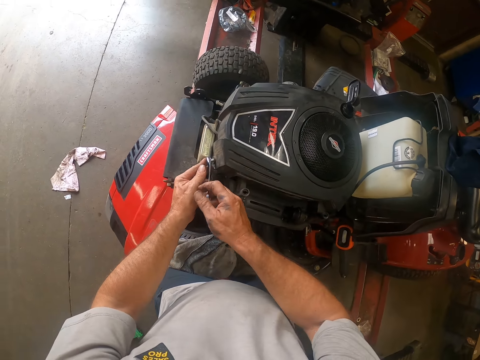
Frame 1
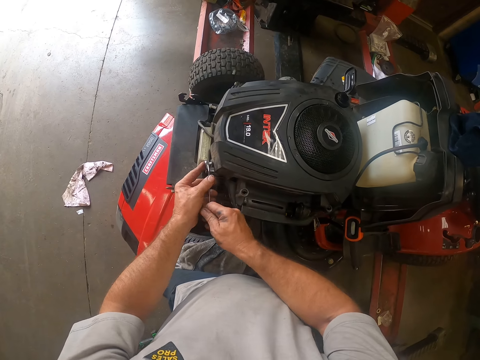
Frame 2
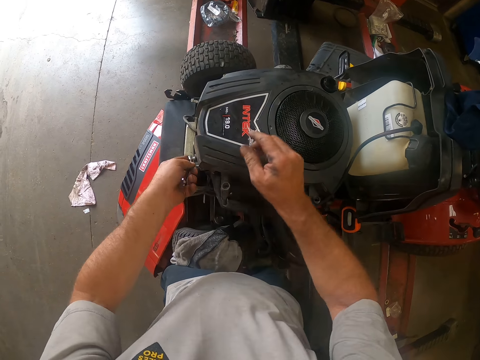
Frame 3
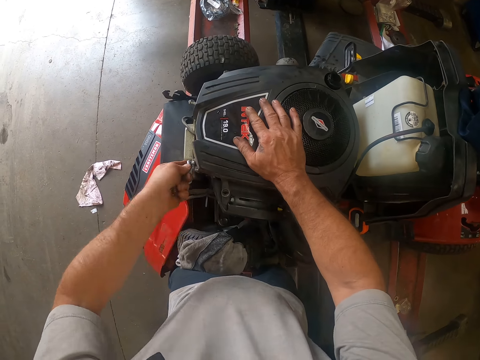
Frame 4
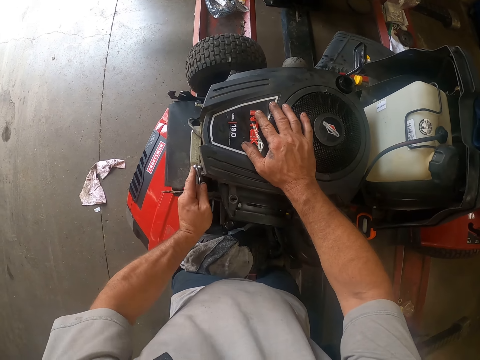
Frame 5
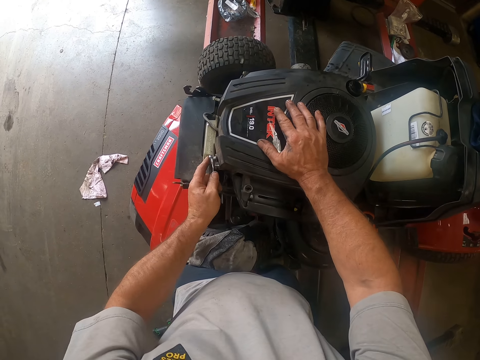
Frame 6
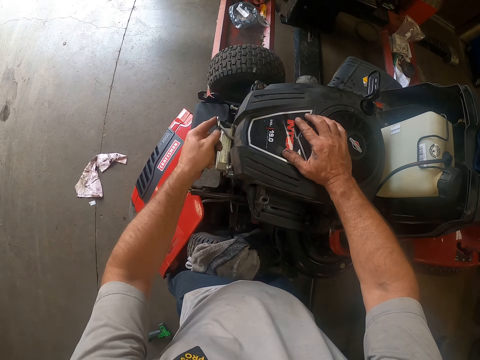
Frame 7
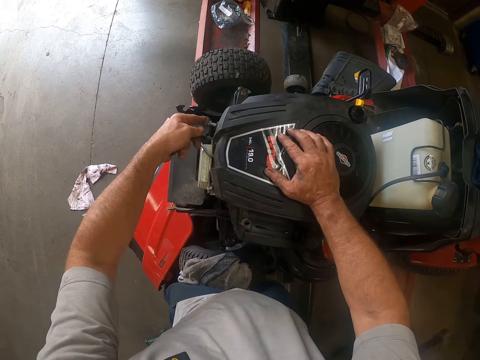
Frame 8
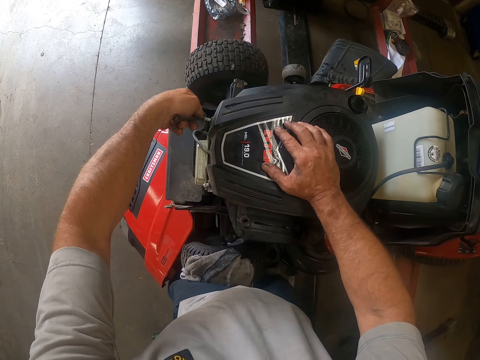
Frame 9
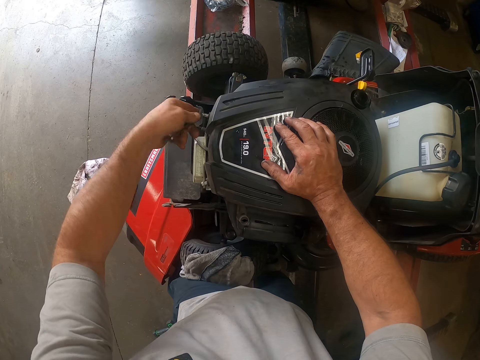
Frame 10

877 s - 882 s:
The camera wearer tightens the lawn mower spark plug.

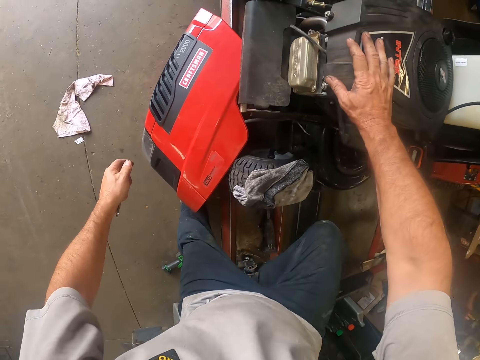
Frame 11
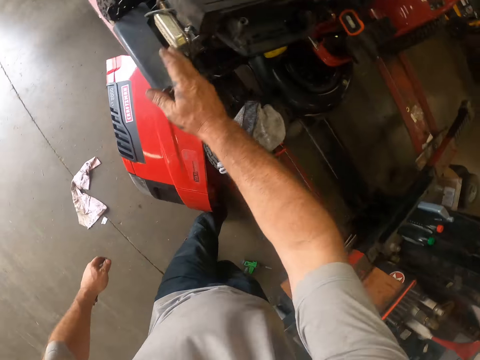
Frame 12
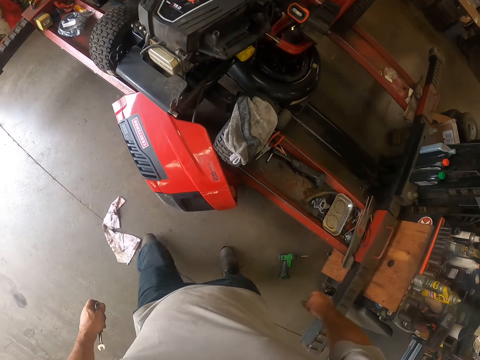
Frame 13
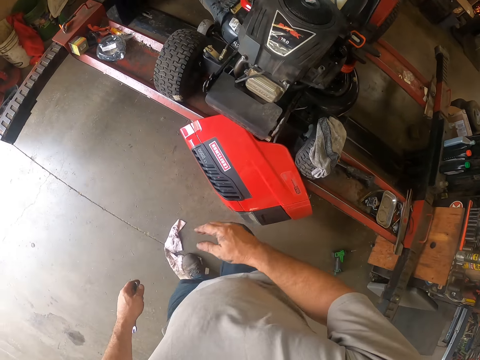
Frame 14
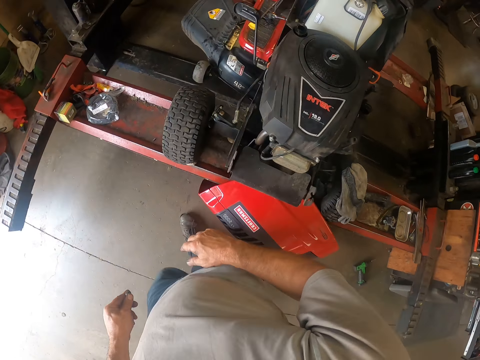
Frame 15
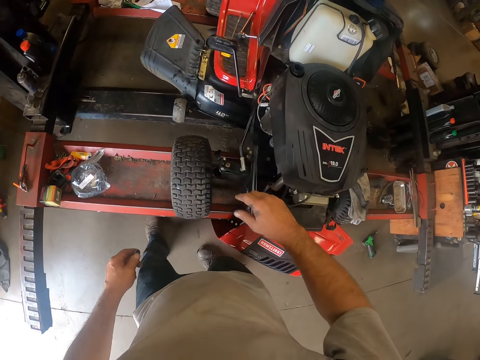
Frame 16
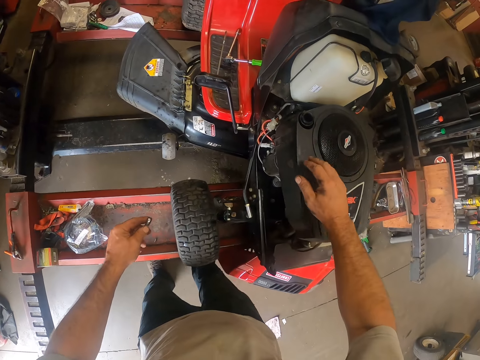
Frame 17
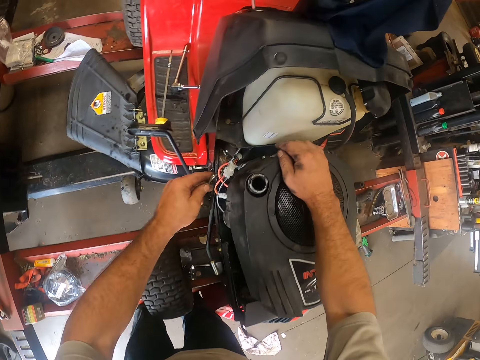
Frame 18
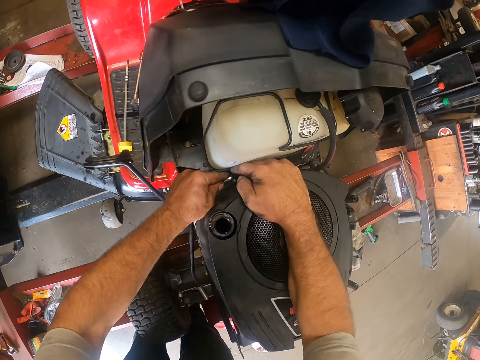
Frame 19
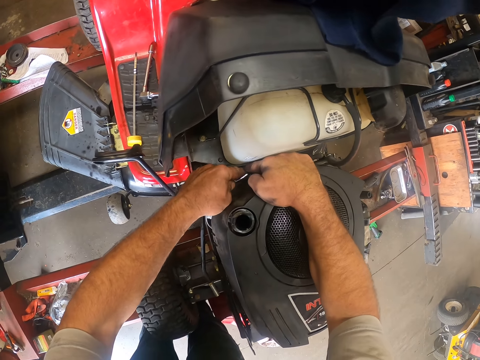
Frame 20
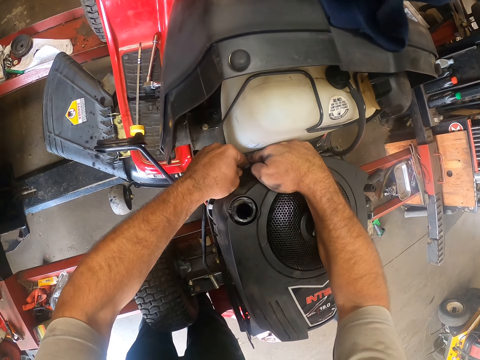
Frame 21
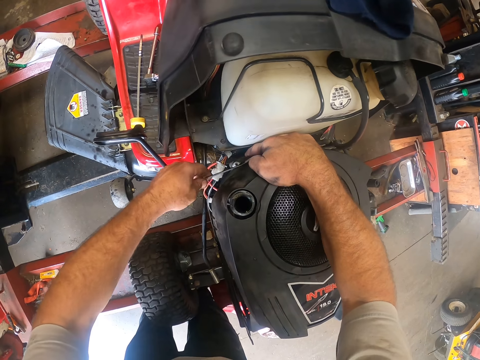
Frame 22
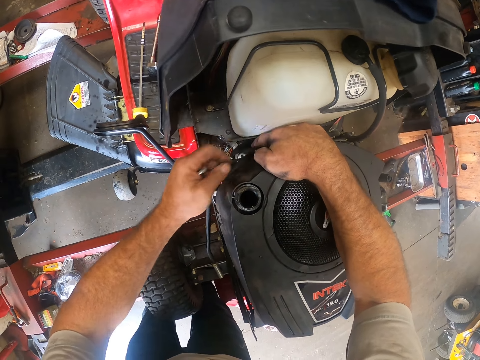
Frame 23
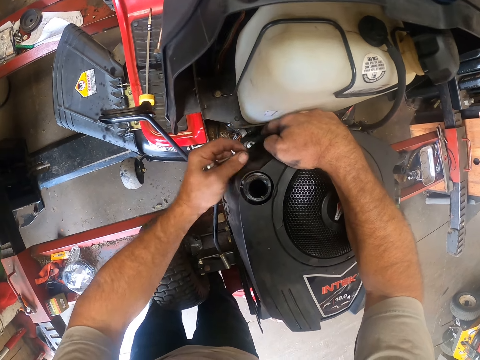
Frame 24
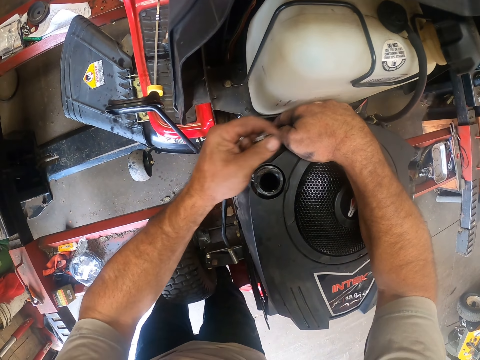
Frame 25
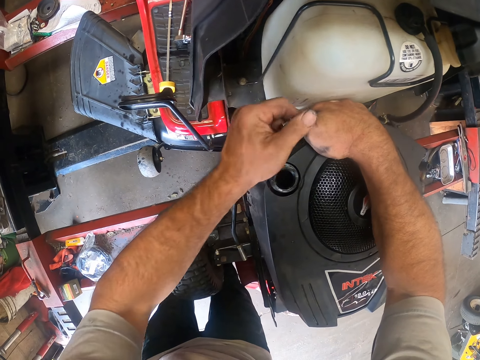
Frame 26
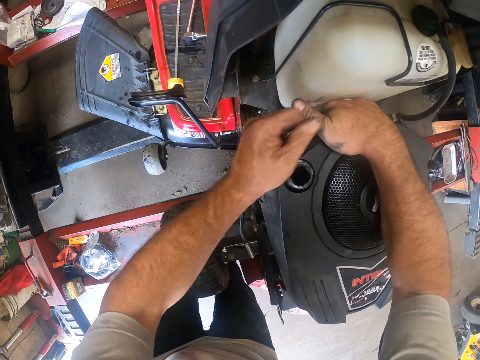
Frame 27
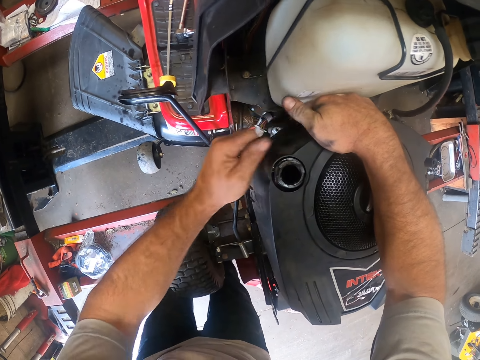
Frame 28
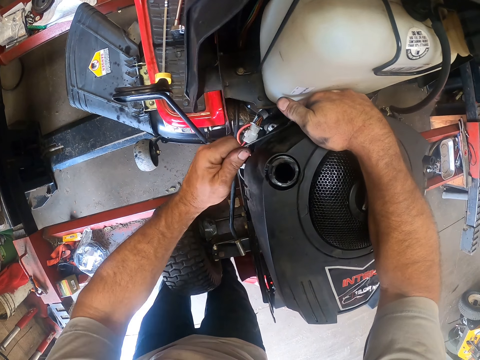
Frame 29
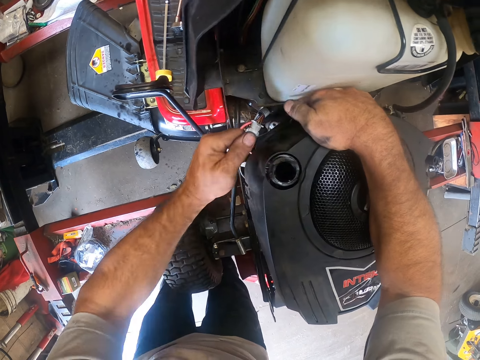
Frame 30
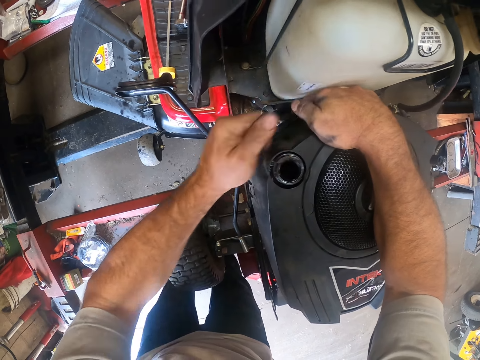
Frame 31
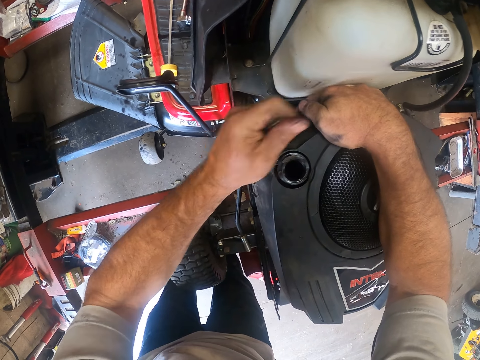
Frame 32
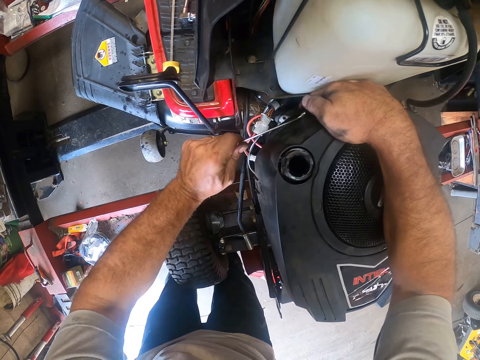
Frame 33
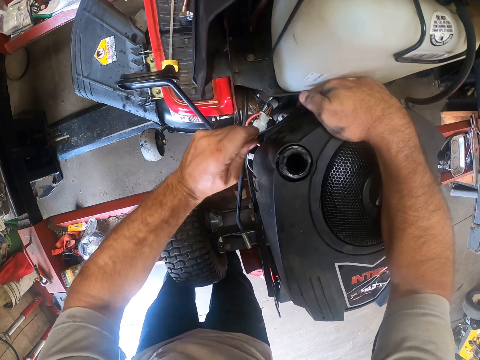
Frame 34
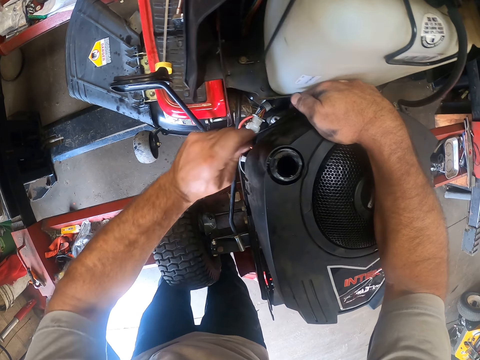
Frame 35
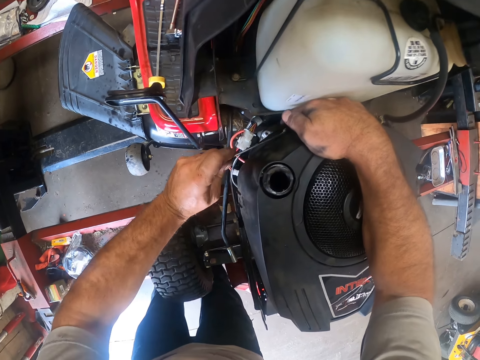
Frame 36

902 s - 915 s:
The camera wearer walks around the lawn mower. He inserts a screw into the lawn mower with the spanner in his hands.

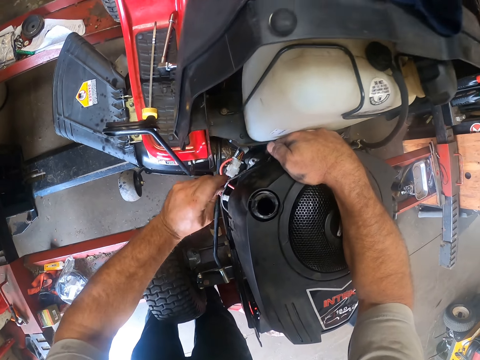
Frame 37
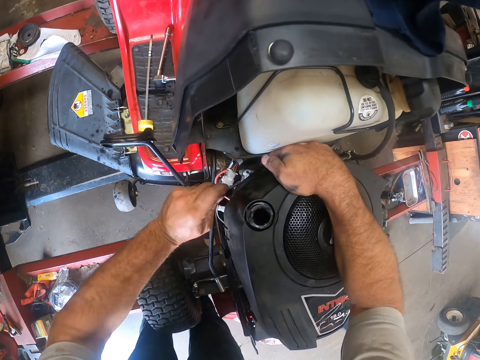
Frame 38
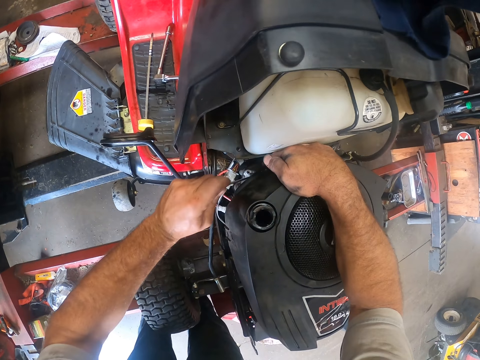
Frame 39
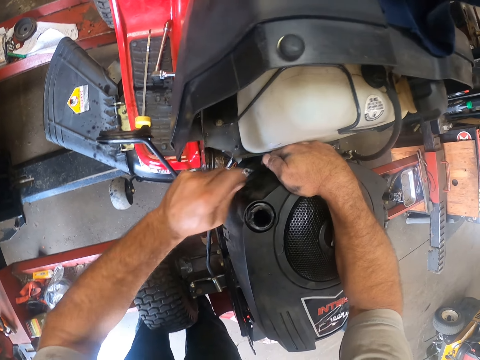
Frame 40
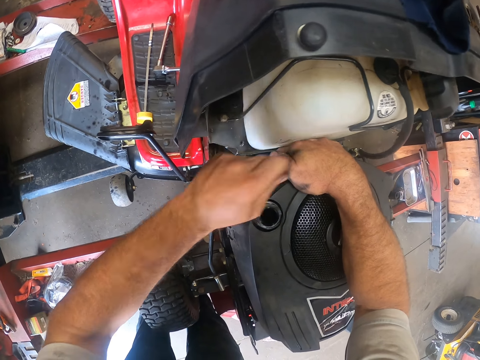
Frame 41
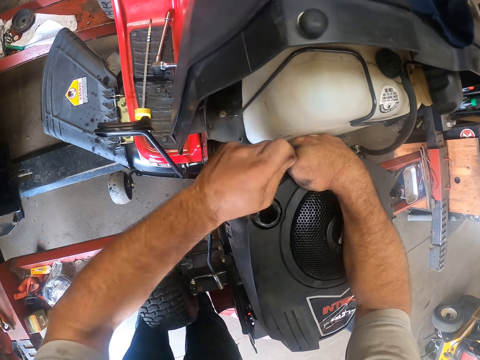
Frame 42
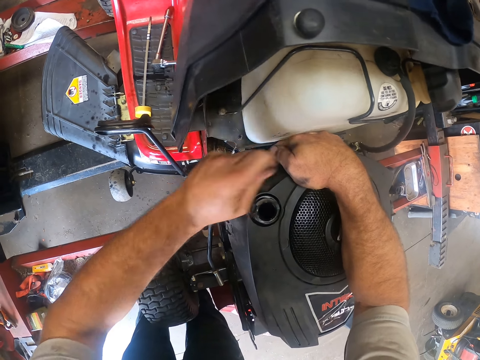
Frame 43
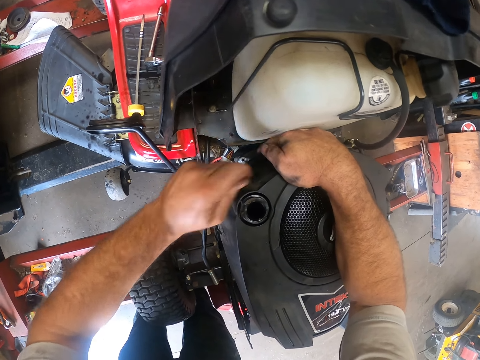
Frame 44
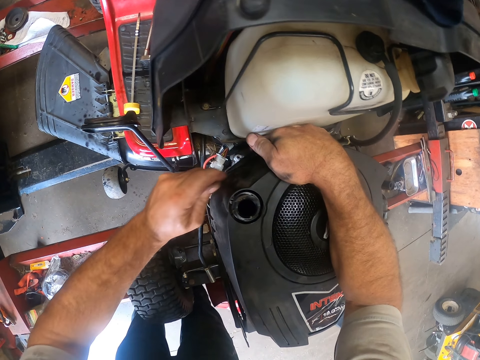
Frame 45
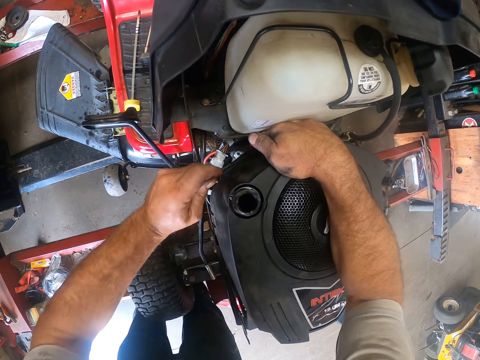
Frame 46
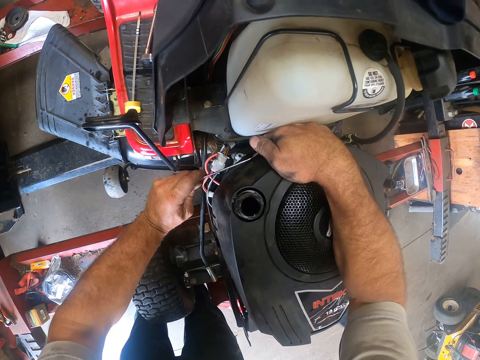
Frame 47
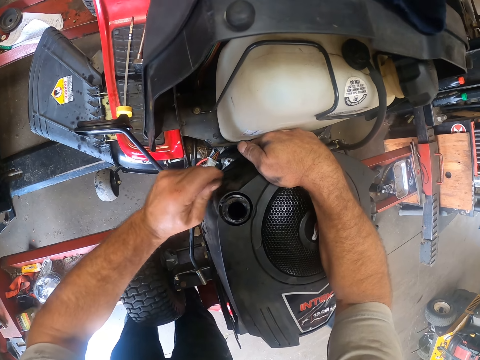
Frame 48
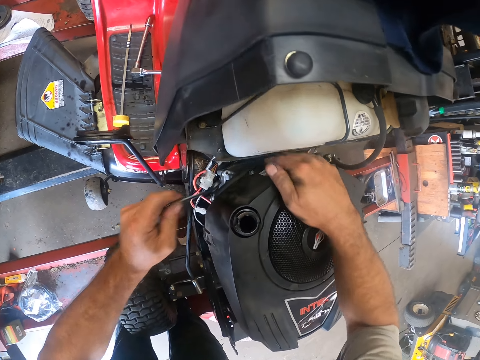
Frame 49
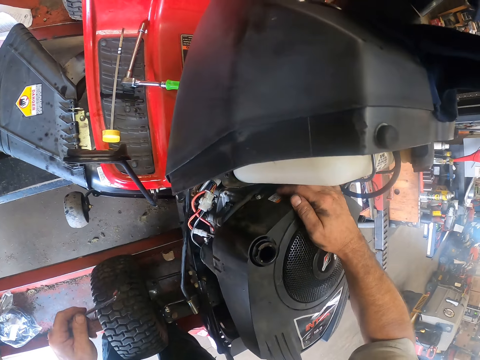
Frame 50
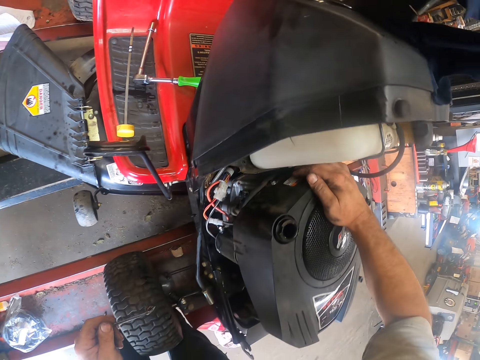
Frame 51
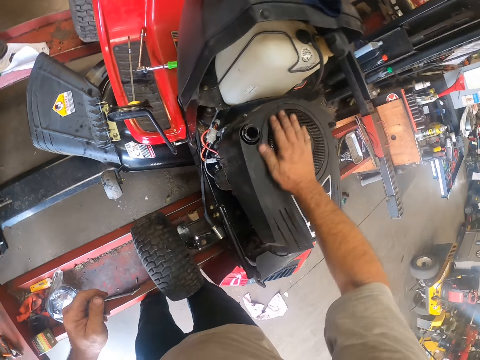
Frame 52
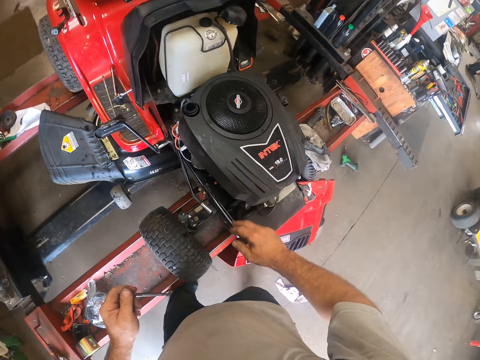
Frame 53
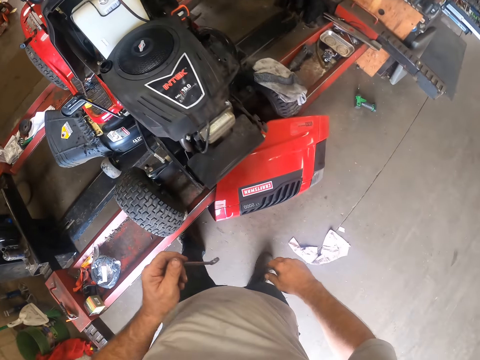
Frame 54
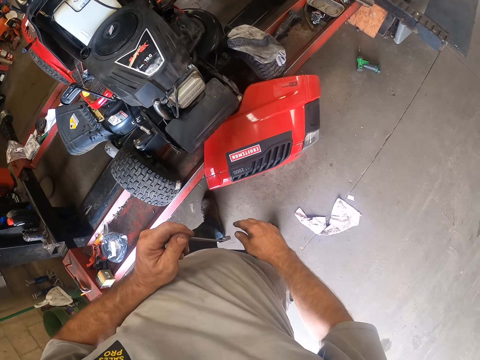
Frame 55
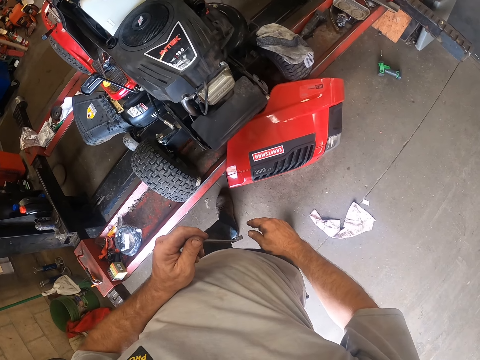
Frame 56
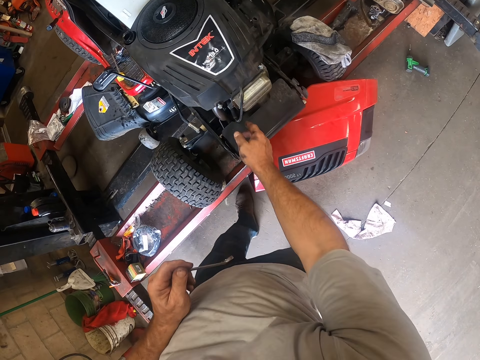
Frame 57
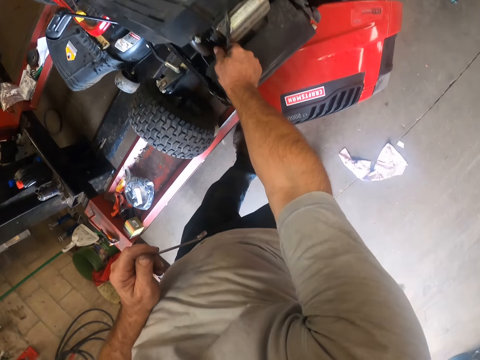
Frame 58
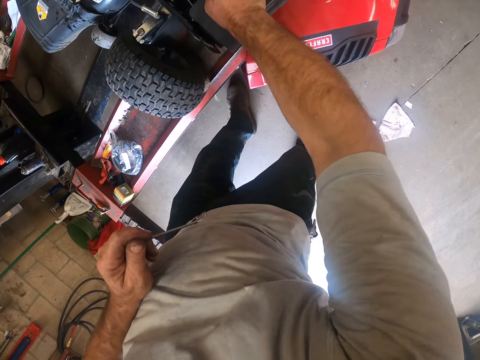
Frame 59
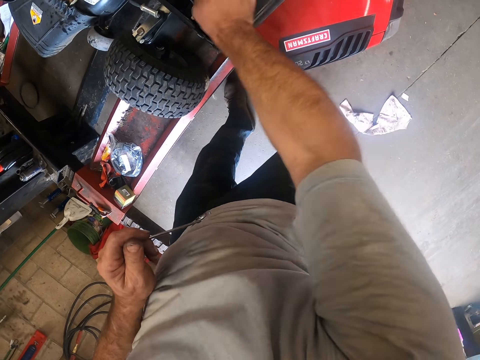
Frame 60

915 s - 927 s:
The camera wearer adjusts a wire on the lawn mower with his right hand.
